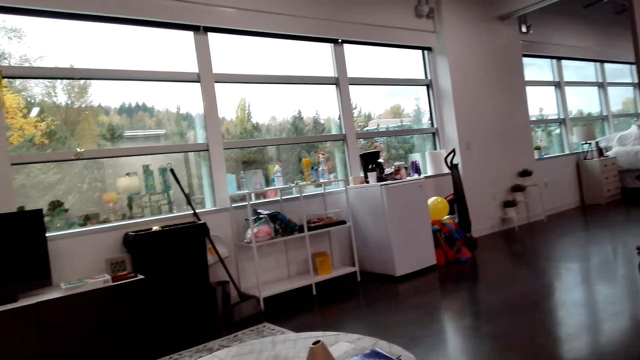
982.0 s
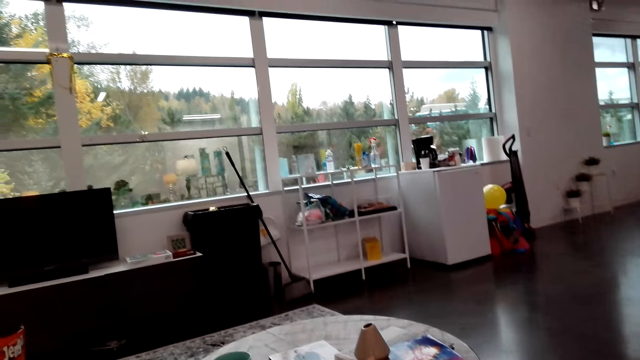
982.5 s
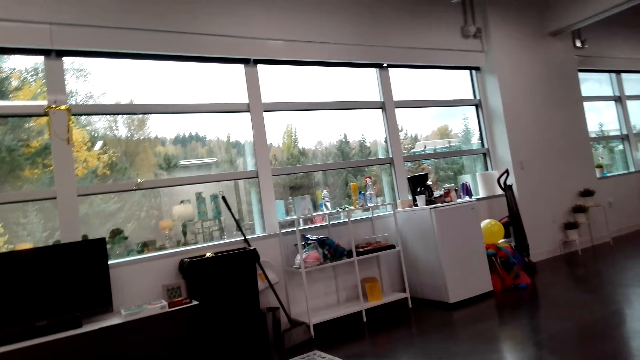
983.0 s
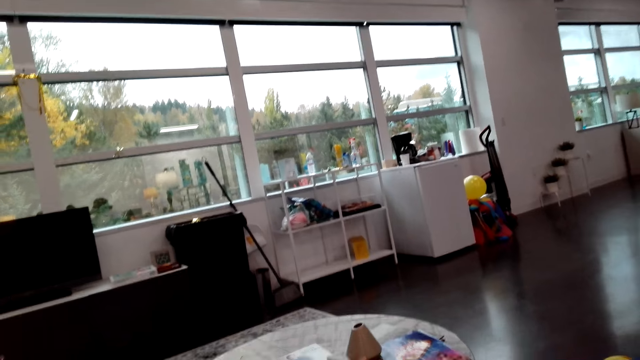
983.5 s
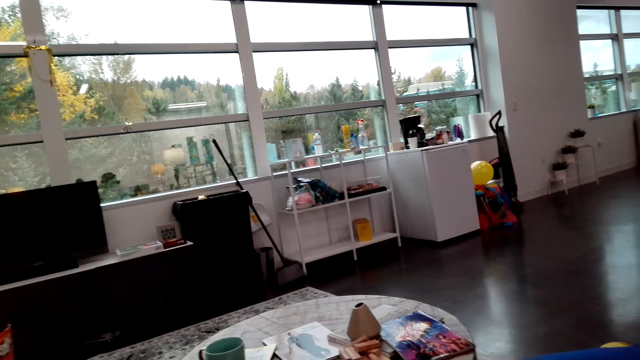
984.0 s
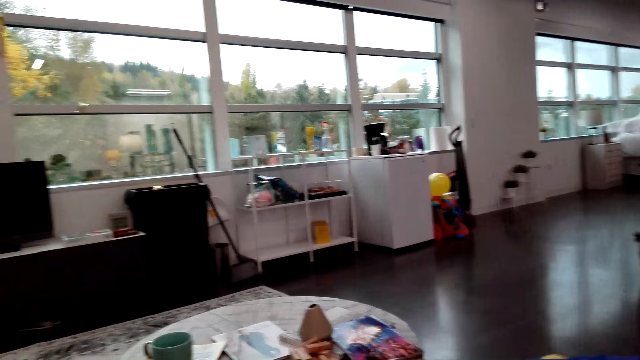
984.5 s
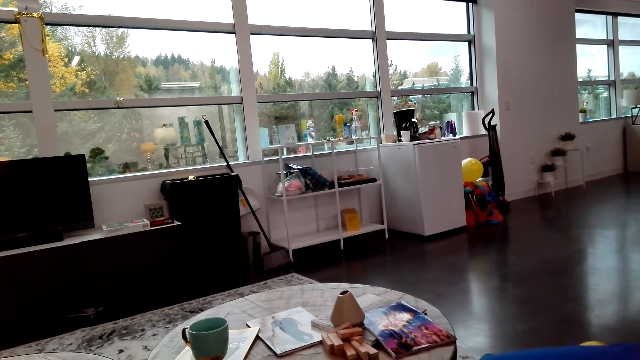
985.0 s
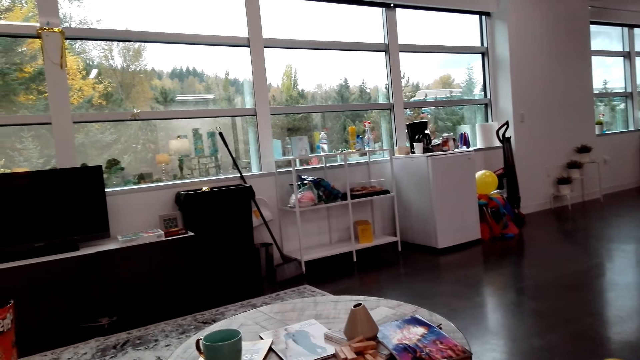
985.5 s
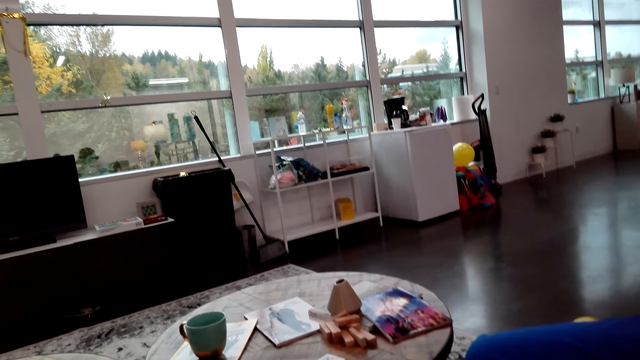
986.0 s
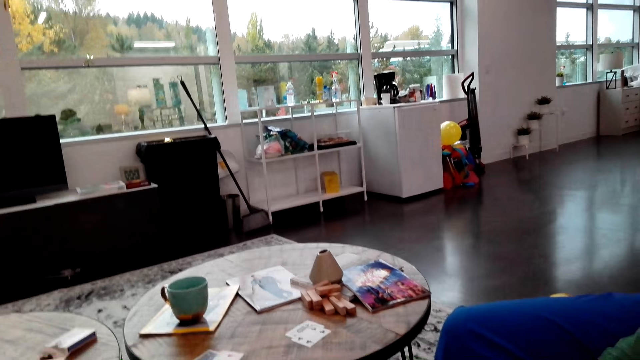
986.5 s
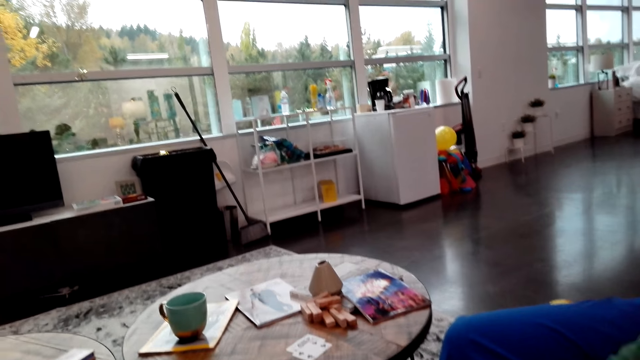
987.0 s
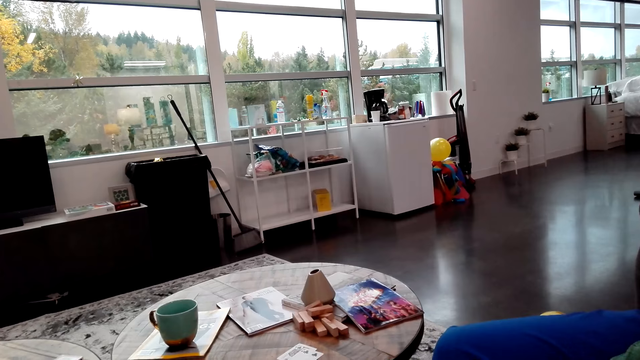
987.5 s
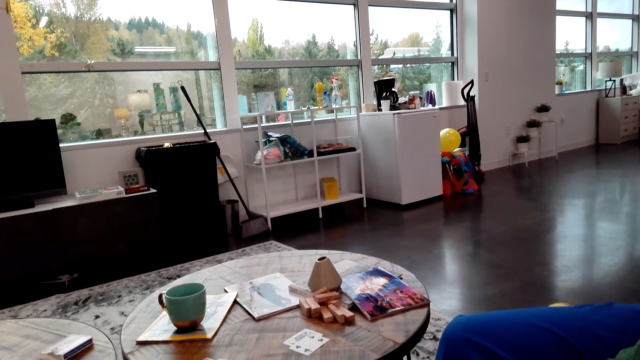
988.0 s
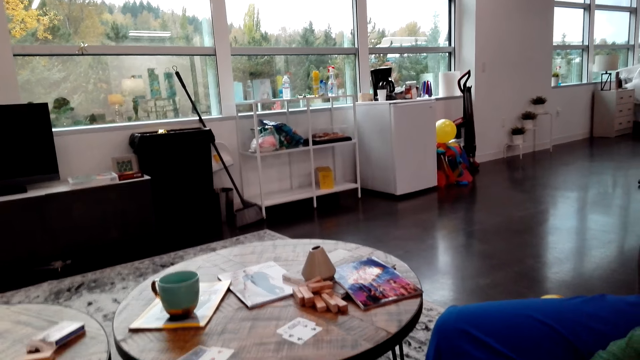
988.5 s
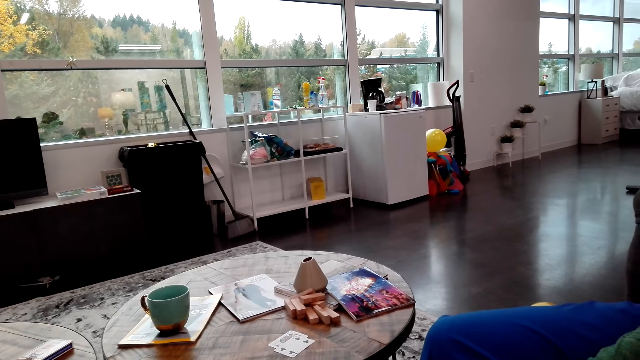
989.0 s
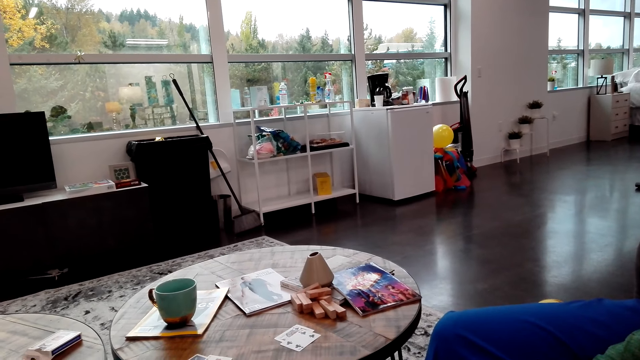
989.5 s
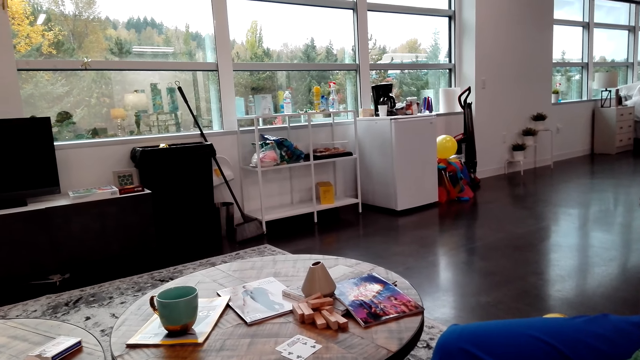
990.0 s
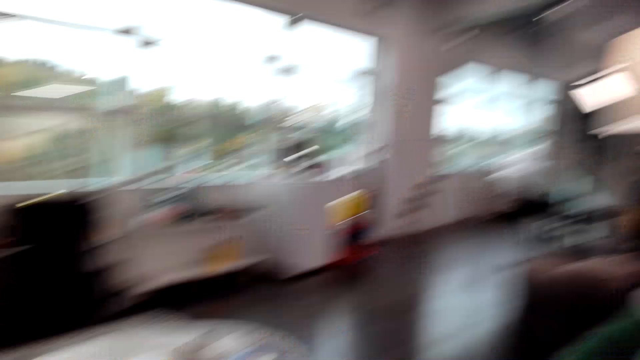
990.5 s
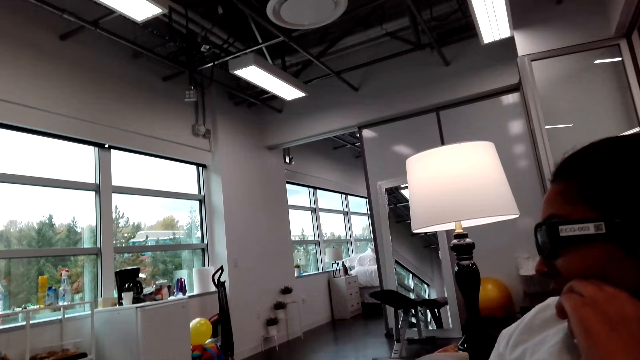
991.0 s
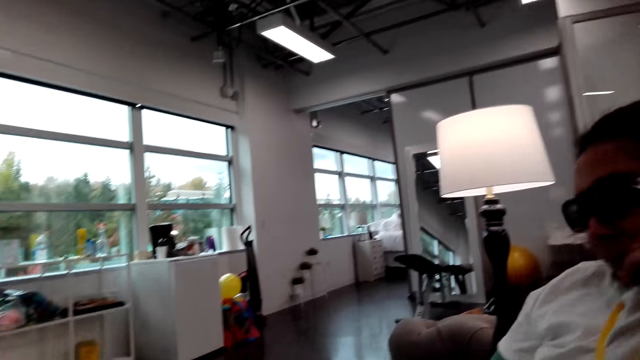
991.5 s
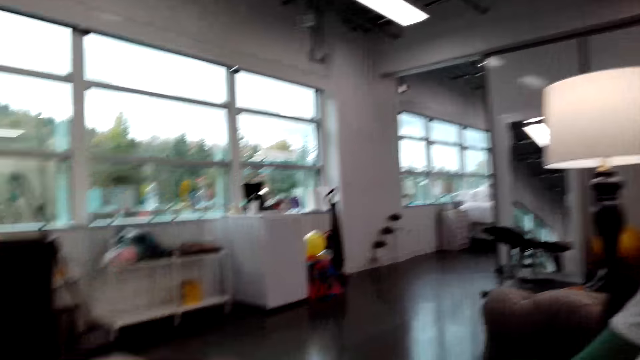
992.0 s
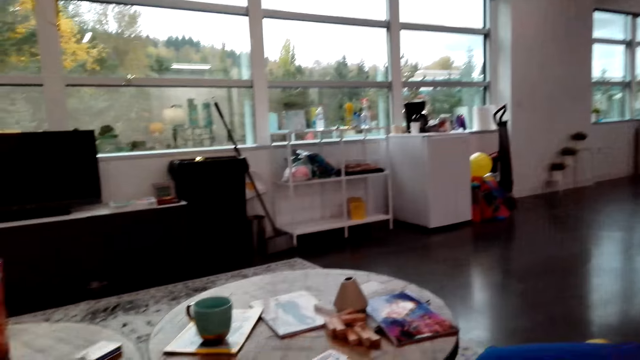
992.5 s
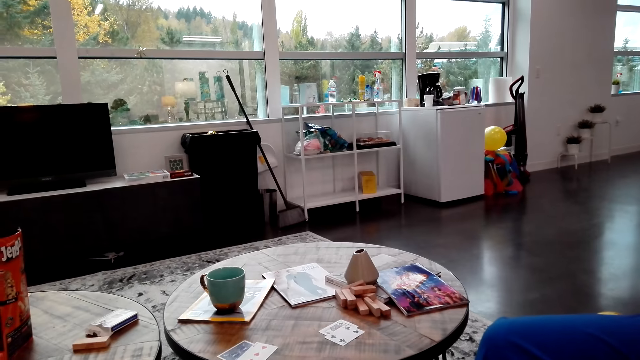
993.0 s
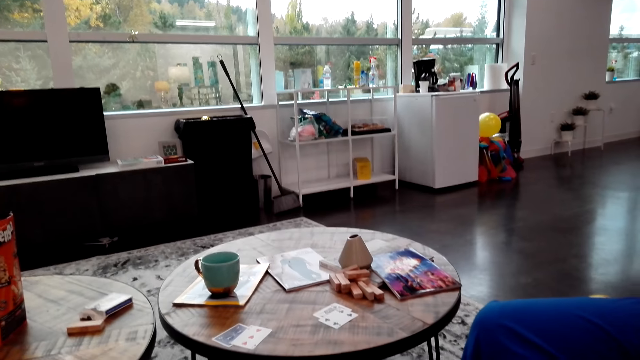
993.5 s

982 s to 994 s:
The camera wearer looks around. A woman speaks to the camera wearer. The camera wearer looks at the woman. The woman touches the chin.

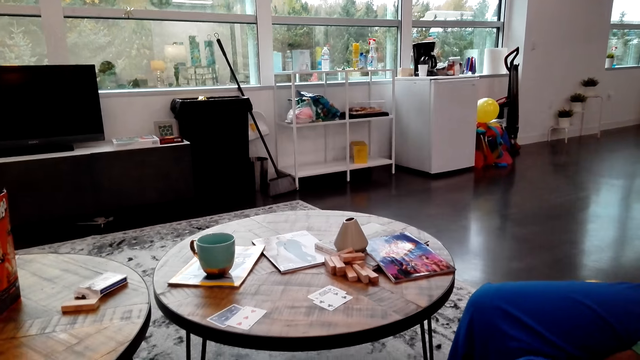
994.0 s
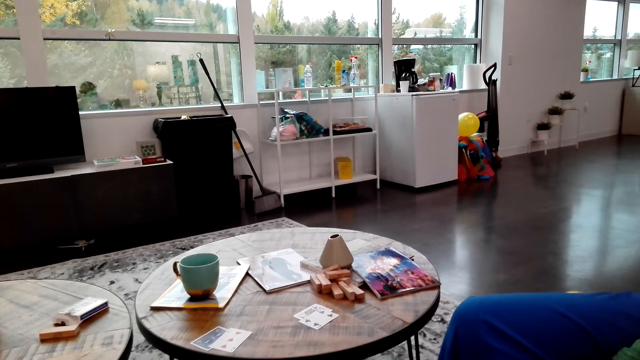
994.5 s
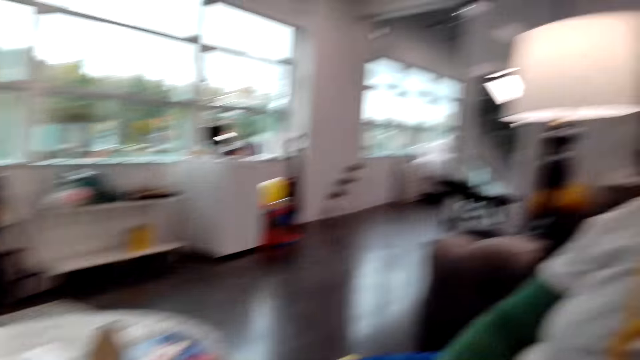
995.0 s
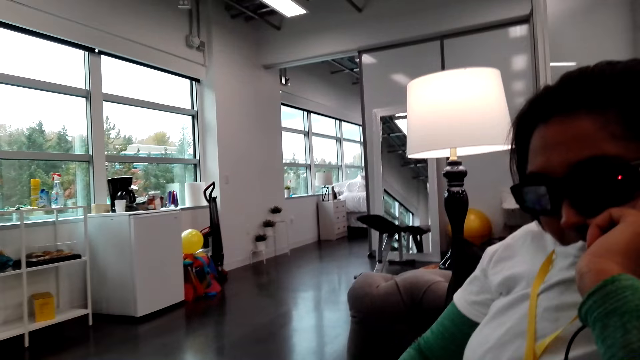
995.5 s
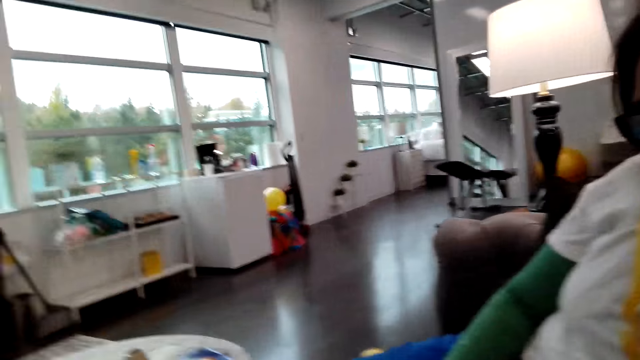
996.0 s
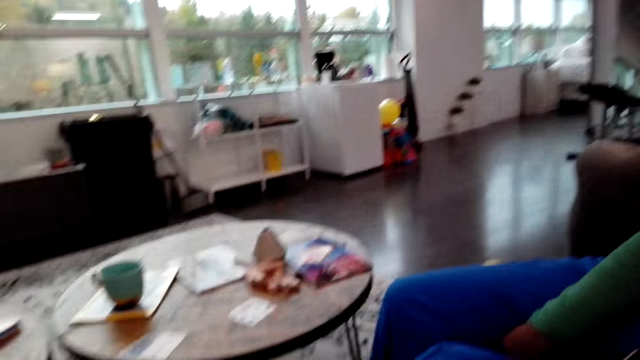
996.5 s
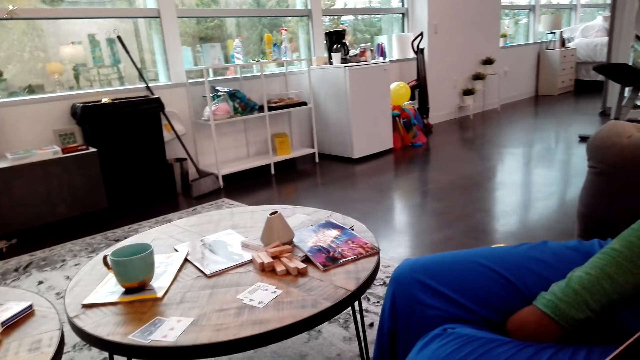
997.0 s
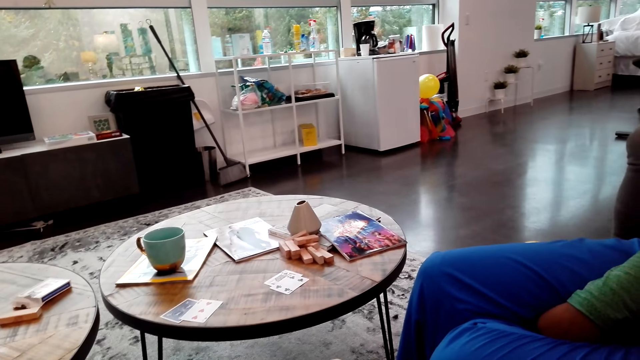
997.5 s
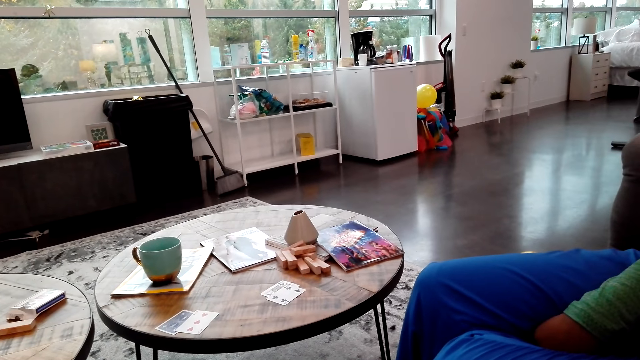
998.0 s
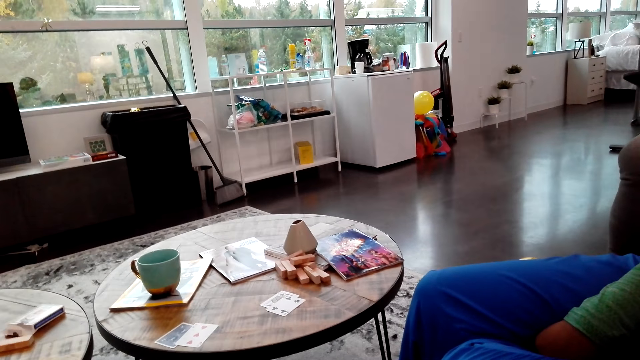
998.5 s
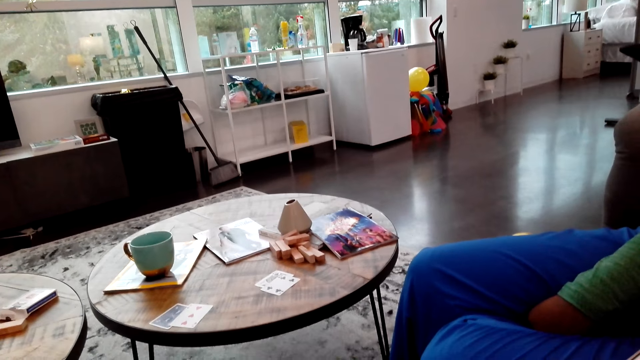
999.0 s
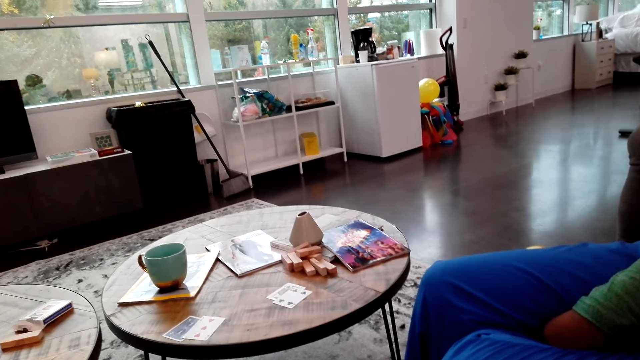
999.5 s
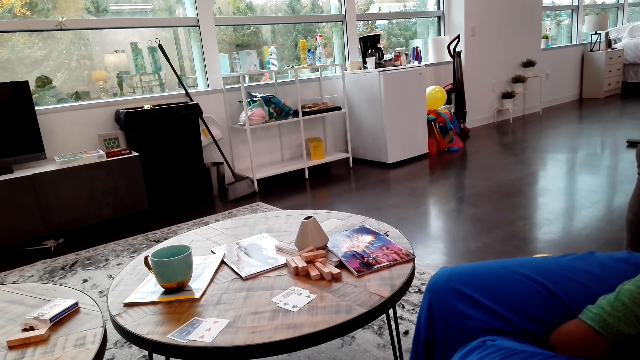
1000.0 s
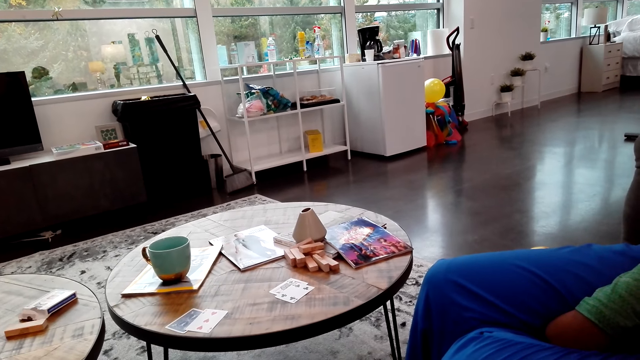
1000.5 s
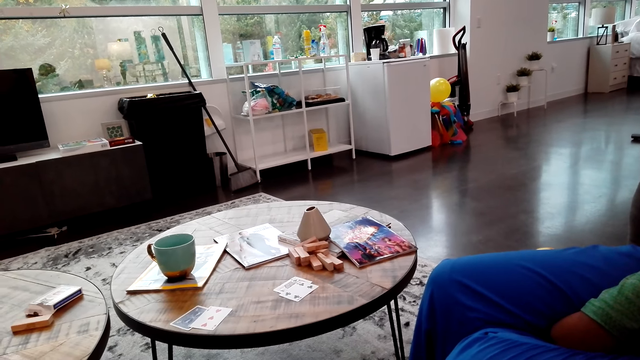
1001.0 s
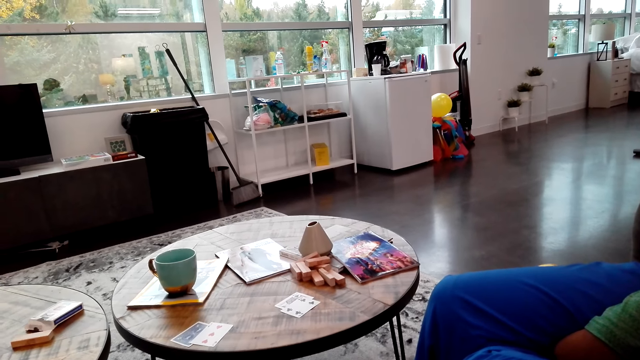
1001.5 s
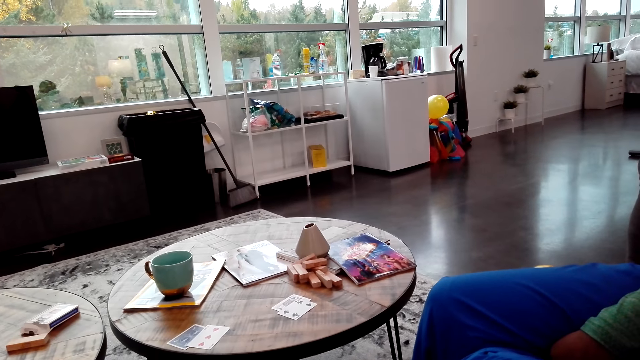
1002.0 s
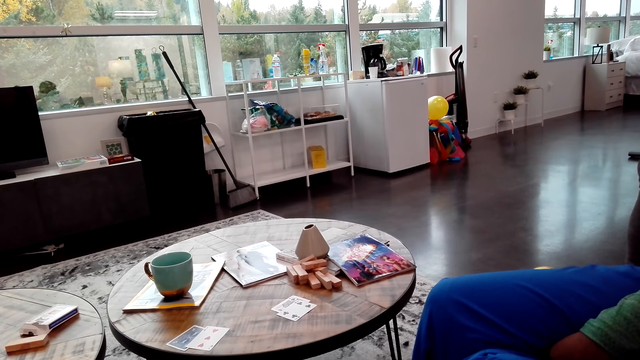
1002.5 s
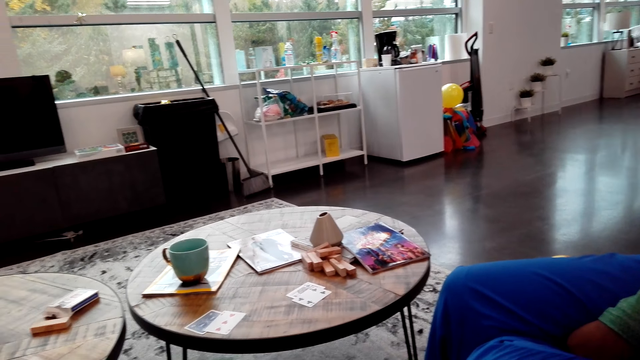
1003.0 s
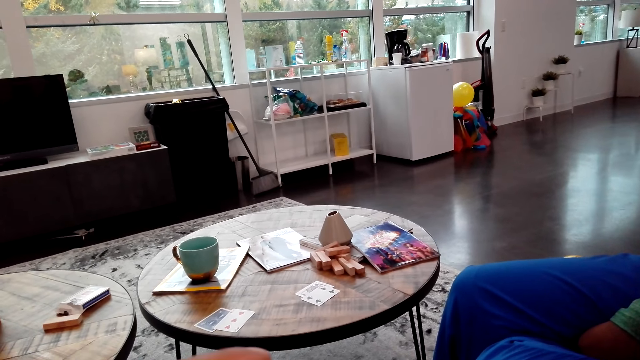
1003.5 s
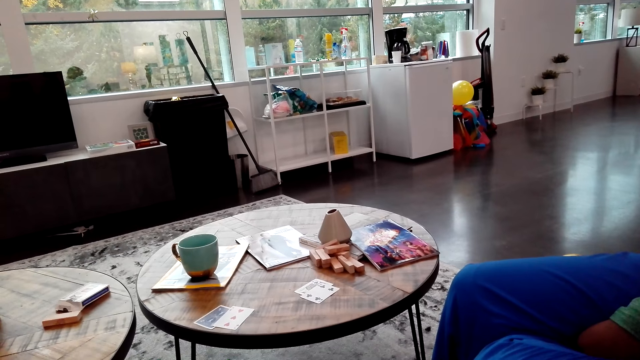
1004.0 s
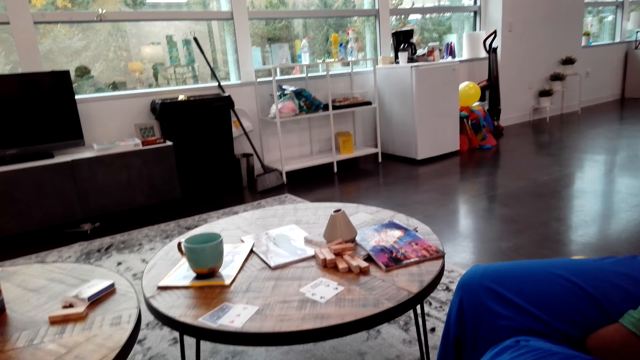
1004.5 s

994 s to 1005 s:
The camera wearer looks around. They speak to a woman.
